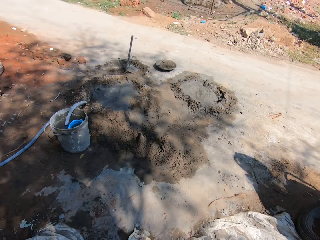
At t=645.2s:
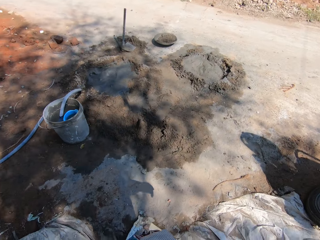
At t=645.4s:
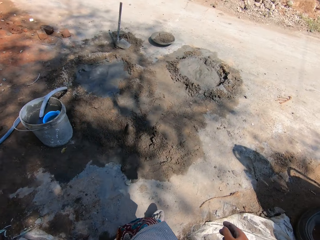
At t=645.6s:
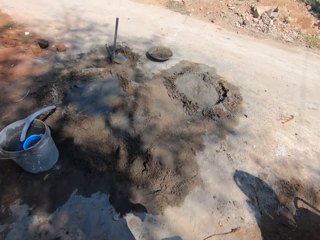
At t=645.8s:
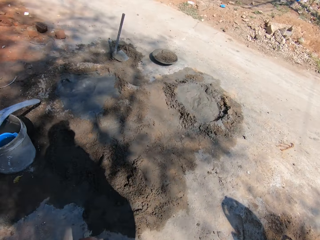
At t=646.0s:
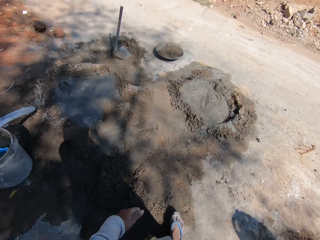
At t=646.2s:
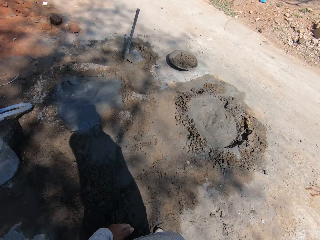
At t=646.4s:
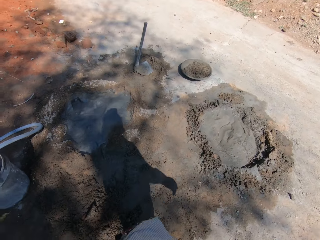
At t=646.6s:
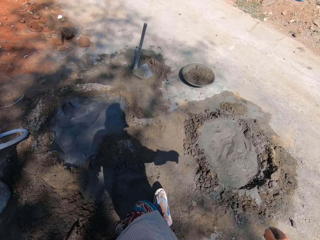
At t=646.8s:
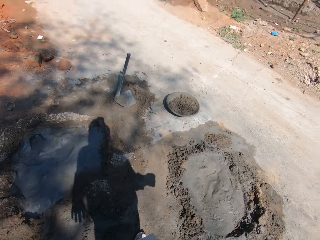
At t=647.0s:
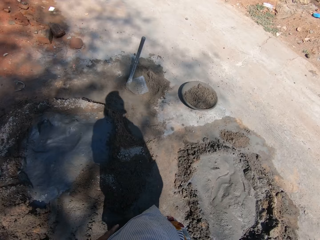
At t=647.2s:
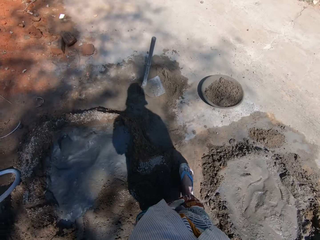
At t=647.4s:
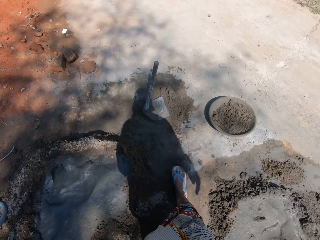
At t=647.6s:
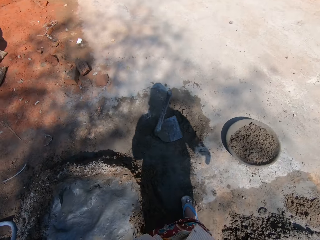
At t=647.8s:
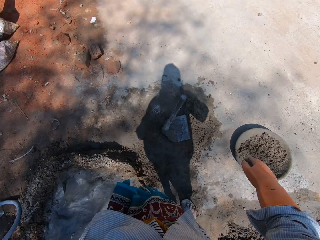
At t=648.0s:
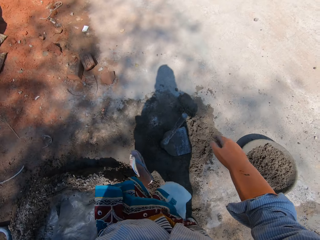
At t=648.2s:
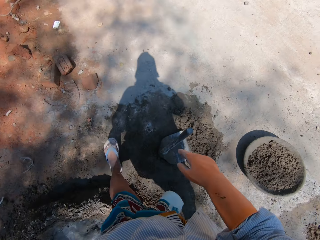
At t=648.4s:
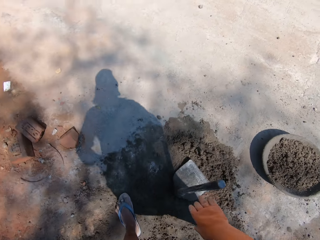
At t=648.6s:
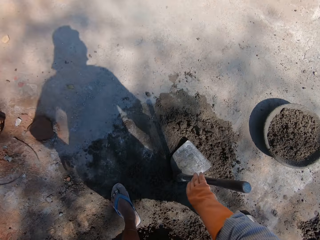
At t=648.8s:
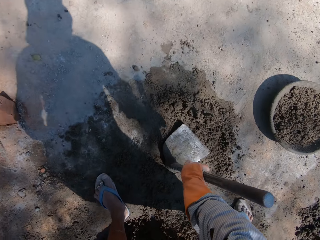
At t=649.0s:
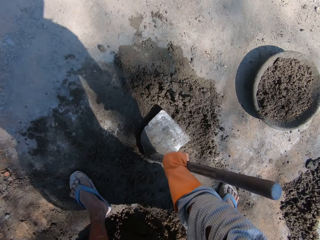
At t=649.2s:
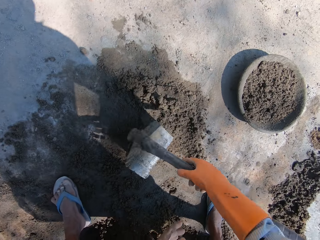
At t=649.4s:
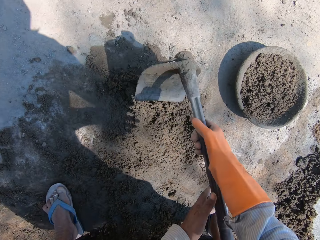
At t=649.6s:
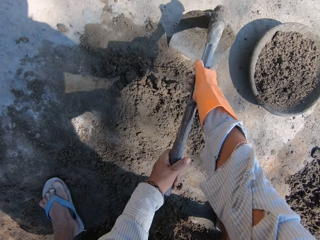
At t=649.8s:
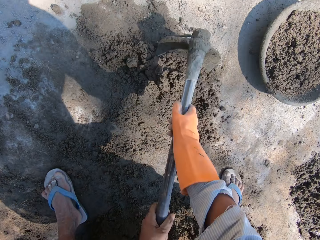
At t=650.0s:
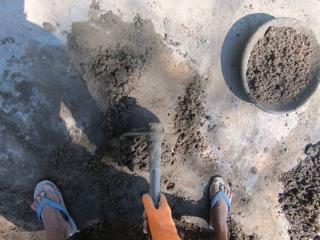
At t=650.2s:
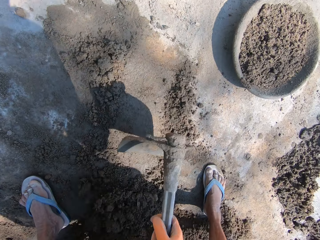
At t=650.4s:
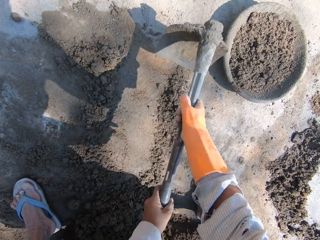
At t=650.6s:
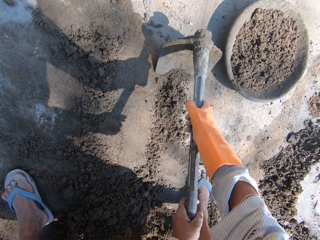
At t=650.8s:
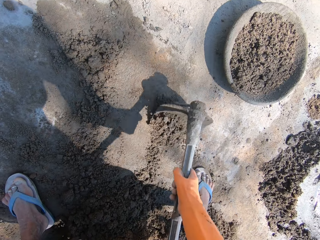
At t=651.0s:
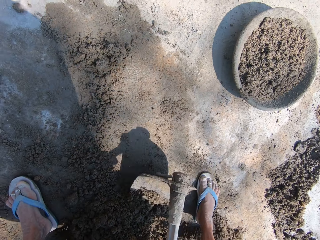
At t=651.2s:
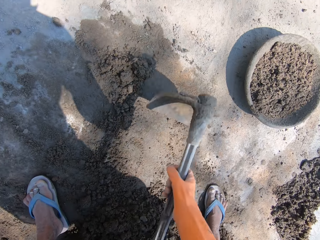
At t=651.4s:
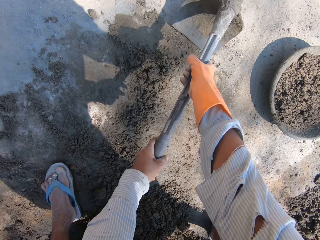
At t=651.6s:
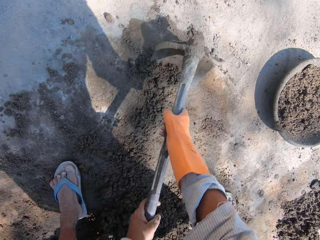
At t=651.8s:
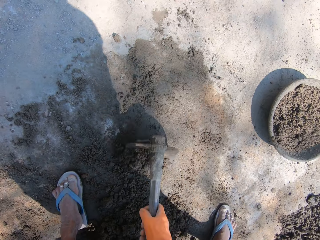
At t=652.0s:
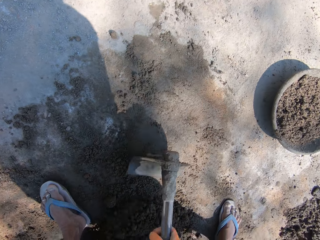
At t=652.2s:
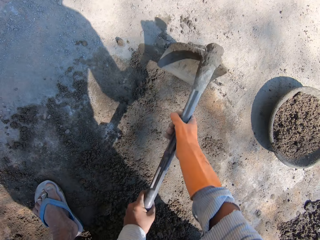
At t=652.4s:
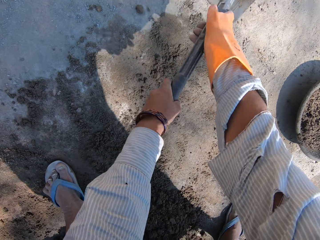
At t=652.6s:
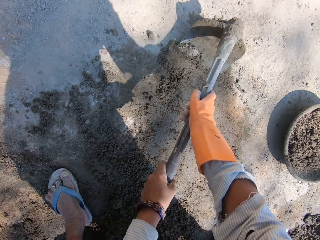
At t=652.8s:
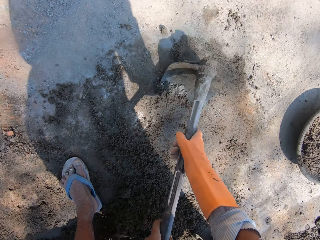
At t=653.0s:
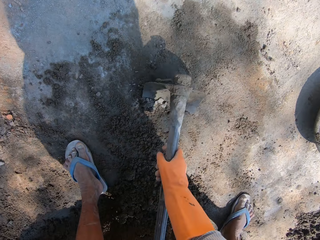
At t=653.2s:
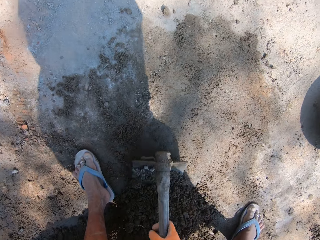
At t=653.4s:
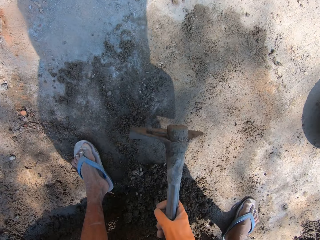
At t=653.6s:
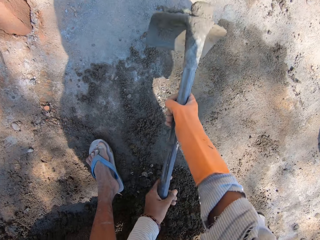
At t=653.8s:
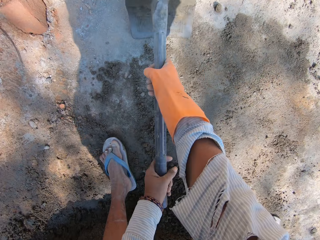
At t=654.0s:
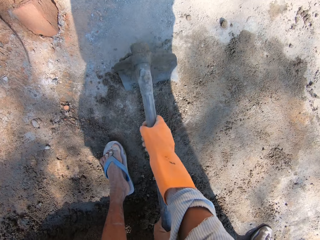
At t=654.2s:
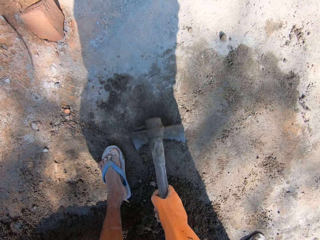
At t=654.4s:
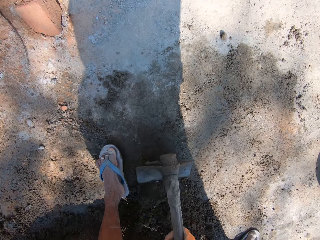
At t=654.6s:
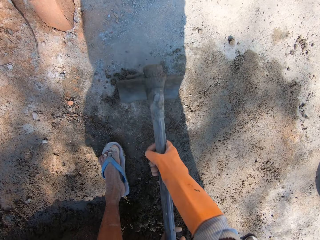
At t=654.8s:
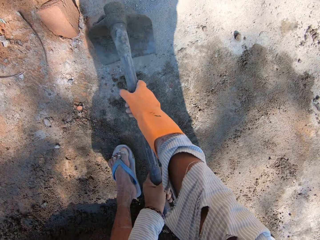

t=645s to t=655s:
The camera wearer lifts a hoe from the ground. They collect sand with the hoe.

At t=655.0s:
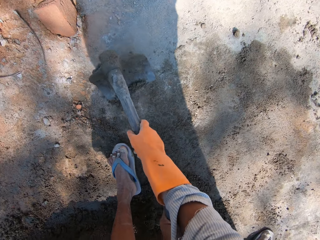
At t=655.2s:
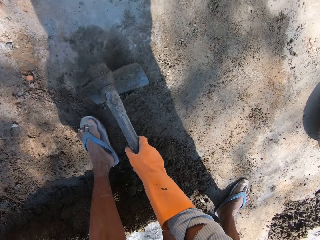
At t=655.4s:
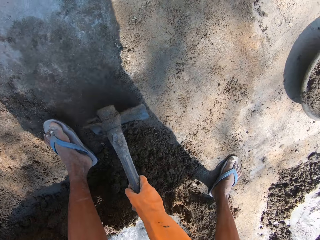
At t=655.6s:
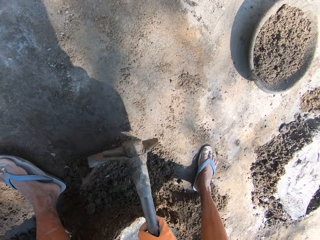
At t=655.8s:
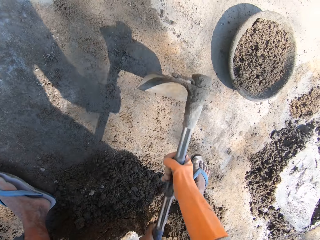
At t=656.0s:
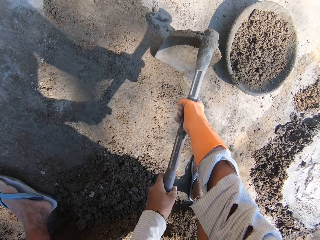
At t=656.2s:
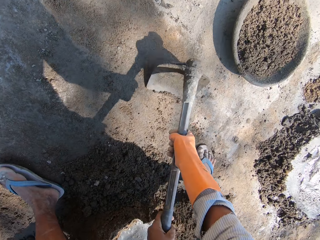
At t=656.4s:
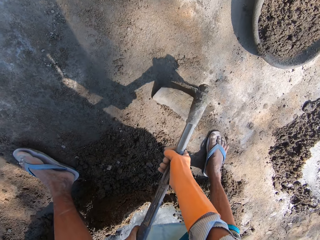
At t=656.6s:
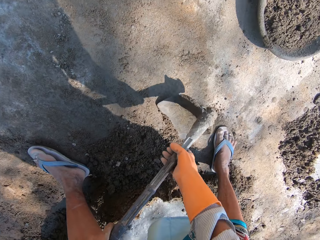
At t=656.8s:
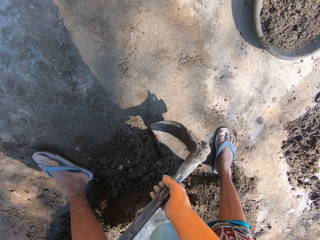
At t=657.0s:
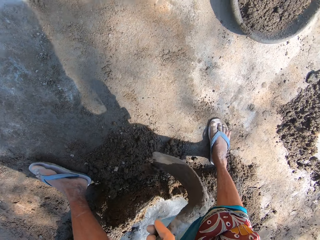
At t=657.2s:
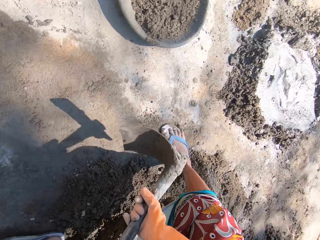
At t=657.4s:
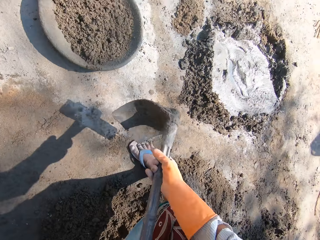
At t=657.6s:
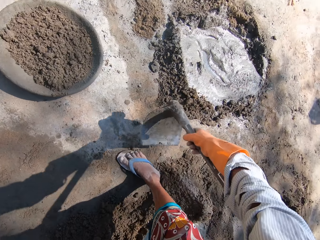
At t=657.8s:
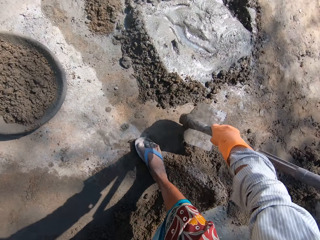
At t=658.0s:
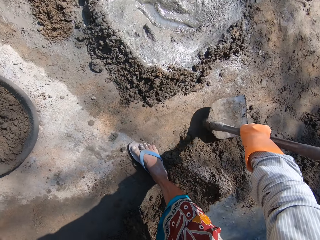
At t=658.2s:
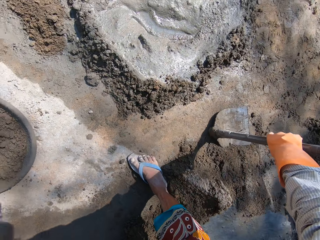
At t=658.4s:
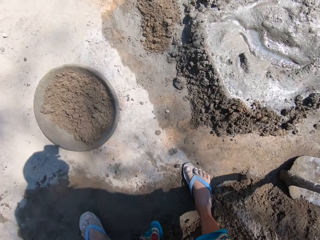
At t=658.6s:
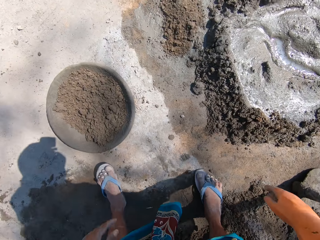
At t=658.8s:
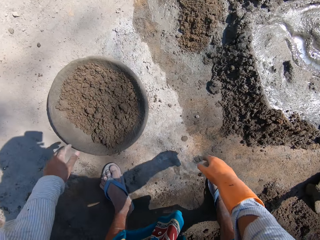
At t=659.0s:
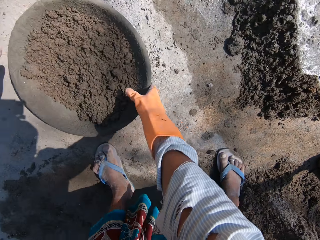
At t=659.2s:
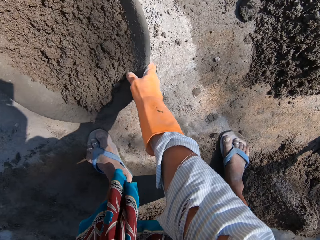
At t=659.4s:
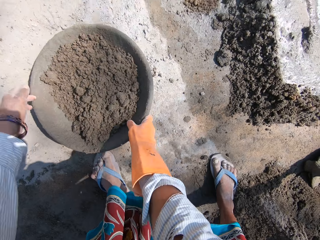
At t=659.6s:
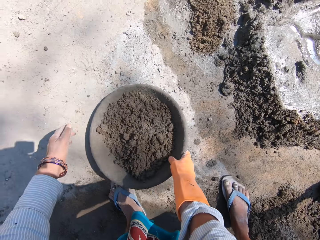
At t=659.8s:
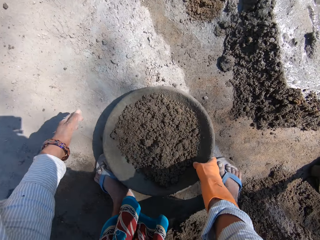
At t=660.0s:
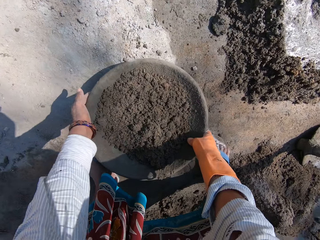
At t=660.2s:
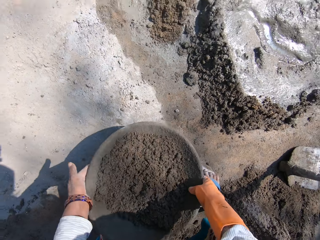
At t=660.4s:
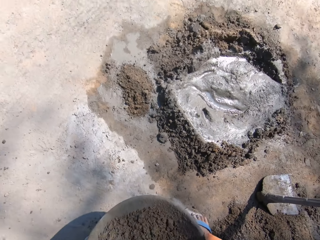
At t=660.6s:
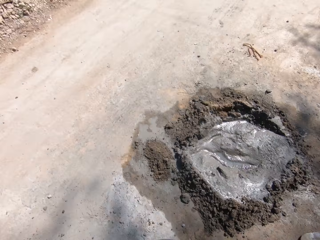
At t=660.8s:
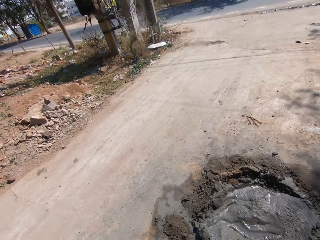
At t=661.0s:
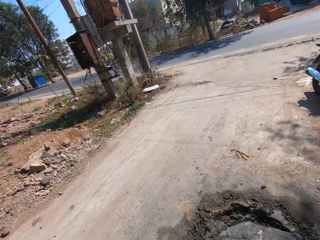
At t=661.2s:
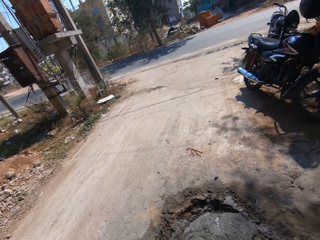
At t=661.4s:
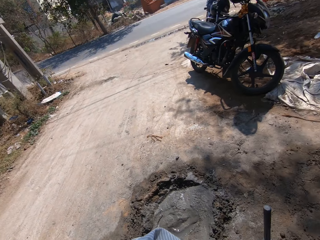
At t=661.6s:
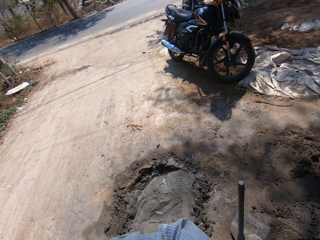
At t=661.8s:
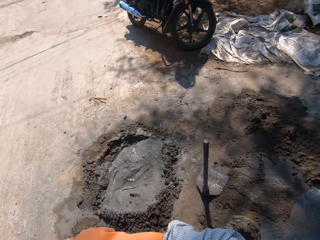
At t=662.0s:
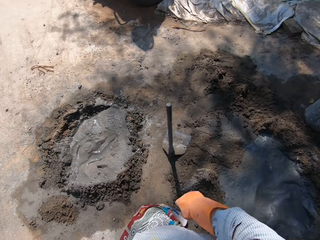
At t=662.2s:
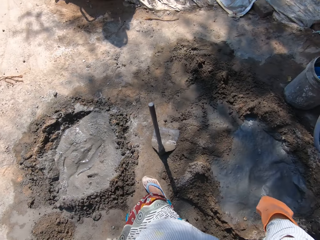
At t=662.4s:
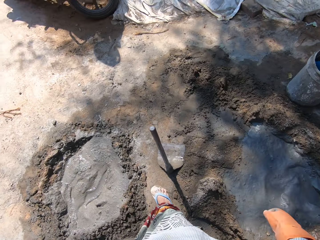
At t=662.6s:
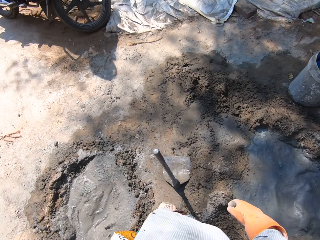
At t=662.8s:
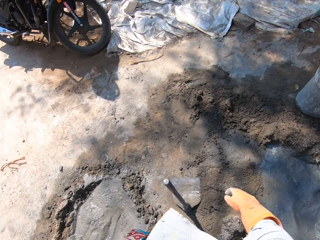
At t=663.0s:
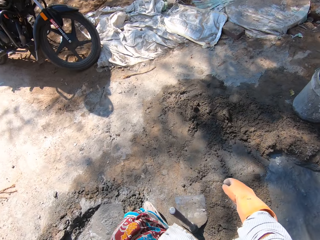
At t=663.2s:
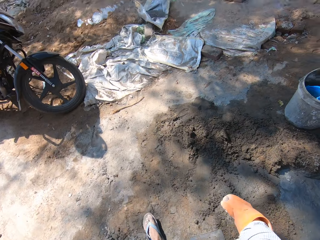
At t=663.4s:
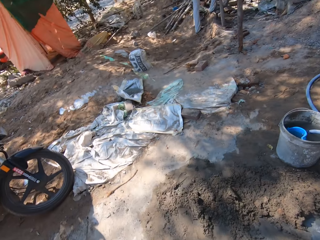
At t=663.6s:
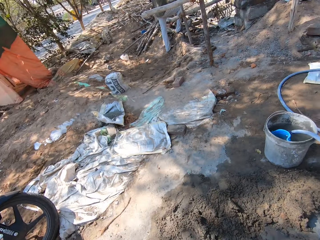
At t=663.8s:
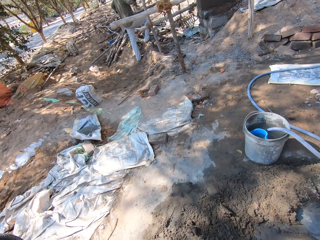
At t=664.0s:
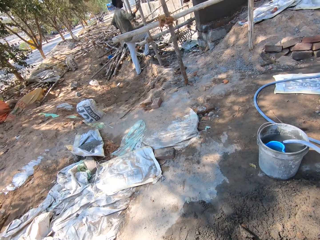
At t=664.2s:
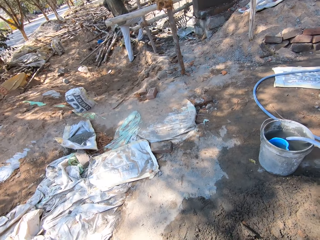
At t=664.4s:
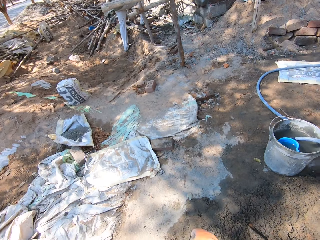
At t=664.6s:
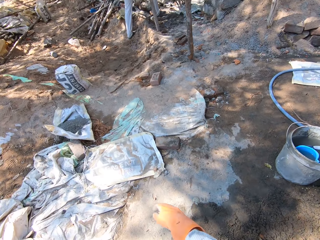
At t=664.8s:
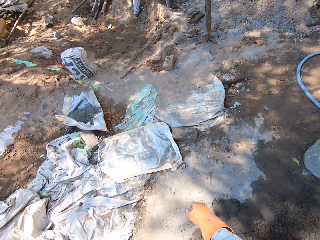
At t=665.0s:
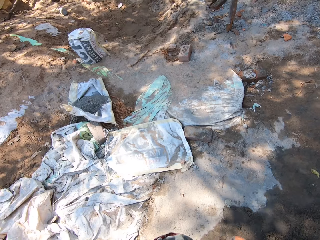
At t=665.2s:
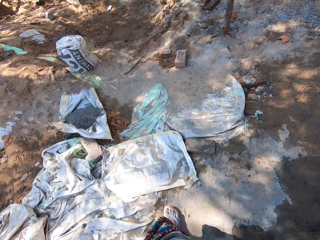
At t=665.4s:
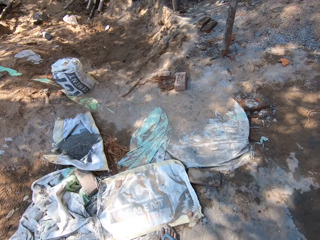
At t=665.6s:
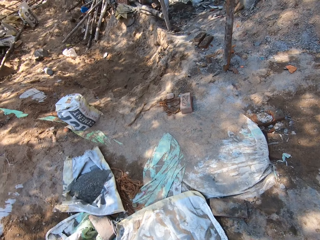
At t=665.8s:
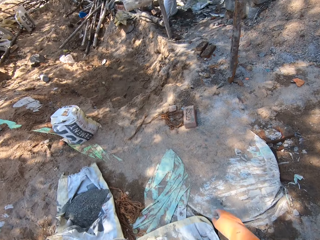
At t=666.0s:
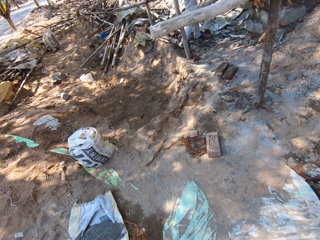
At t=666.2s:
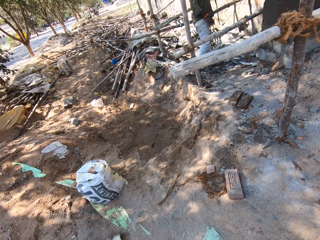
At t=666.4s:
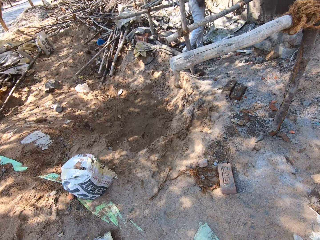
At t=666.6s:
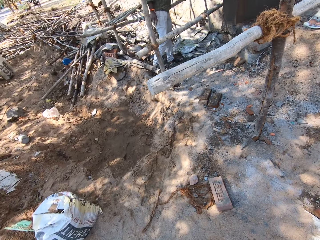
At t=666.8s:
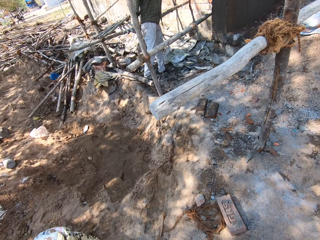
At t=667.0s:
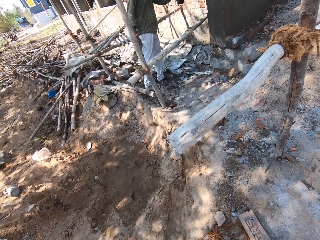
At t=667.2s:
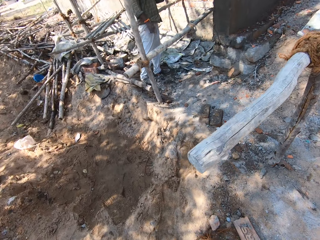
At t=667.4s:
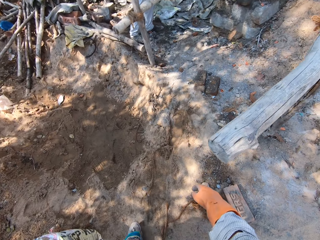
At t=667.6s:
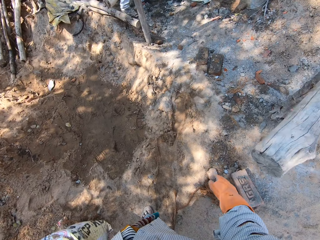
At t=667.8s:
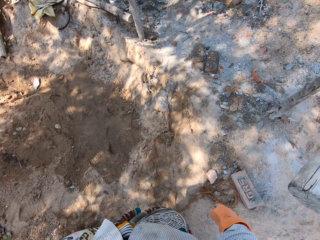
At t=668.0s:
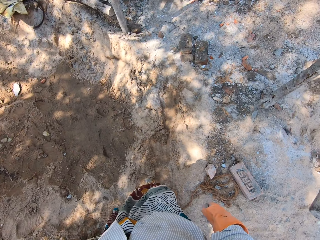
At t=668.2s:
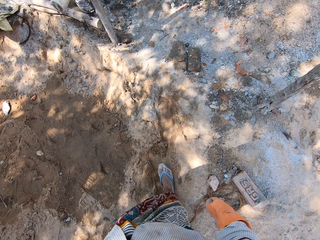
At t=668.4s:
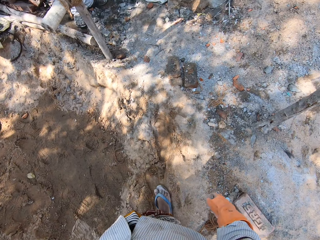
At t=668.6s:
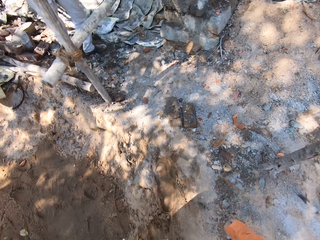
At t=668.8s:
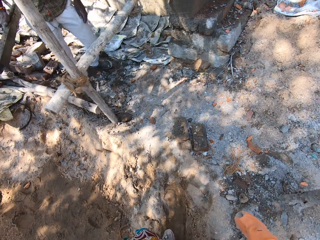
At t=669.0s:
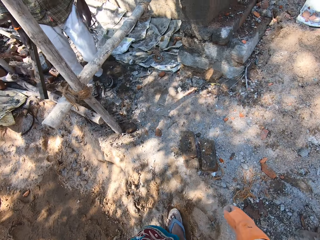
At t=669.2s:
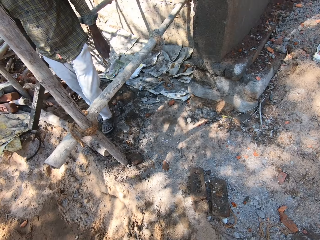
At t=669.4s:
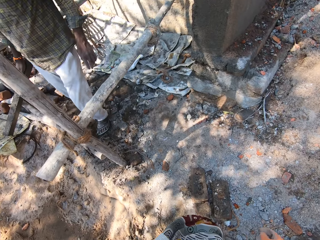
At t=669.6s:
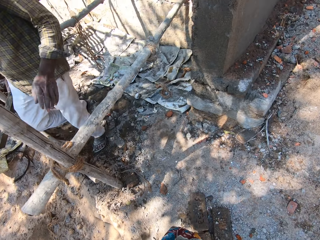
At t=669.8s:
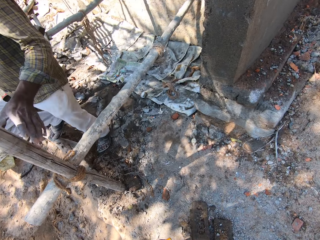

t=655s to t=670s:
The camera wearer puts down the hoe. They lift the iron tasla. They walk to the building.
